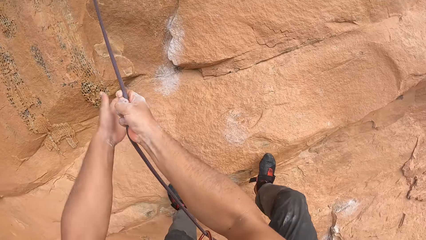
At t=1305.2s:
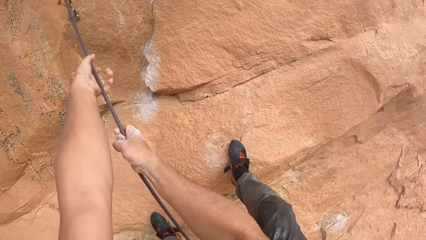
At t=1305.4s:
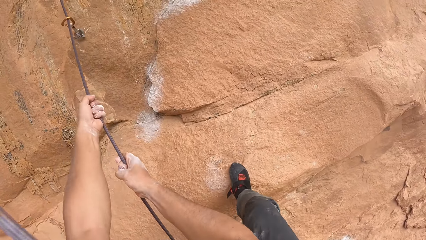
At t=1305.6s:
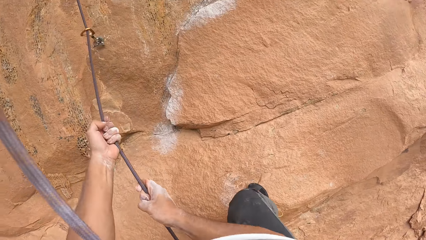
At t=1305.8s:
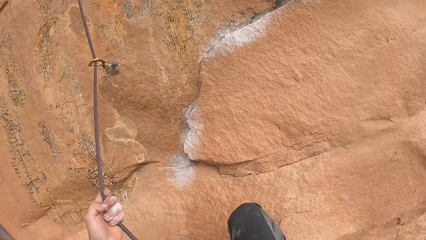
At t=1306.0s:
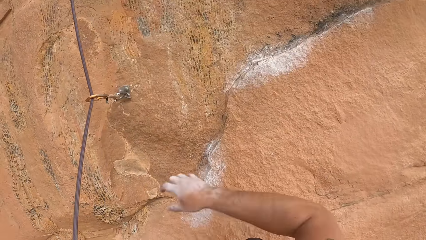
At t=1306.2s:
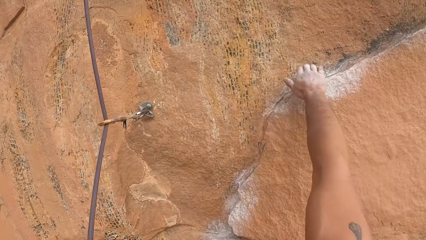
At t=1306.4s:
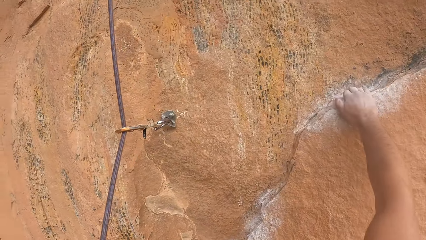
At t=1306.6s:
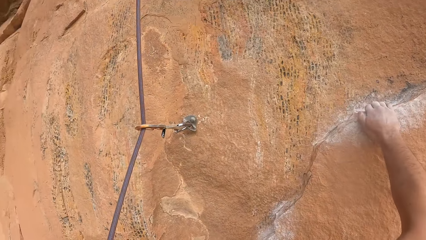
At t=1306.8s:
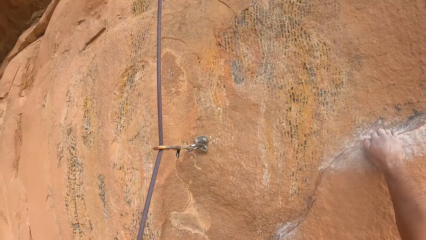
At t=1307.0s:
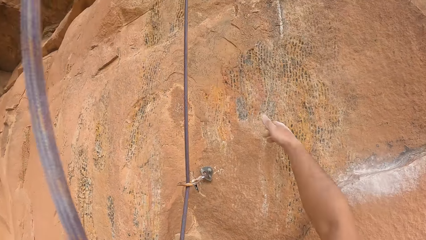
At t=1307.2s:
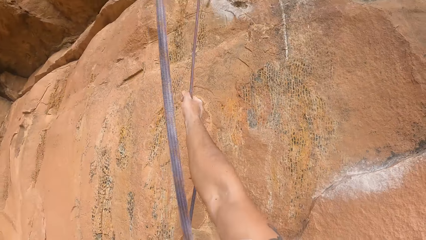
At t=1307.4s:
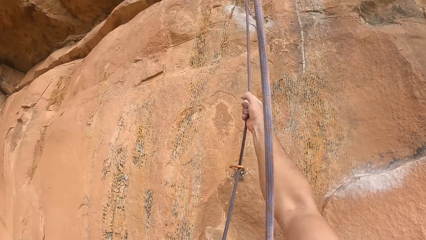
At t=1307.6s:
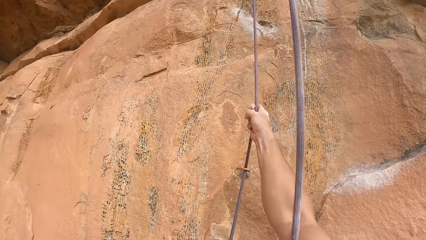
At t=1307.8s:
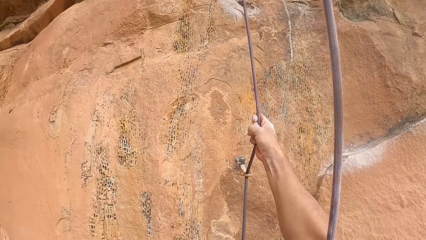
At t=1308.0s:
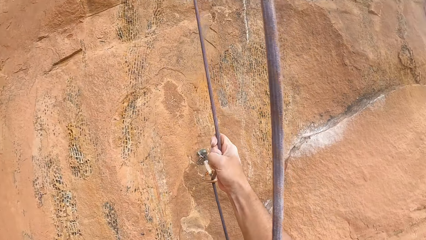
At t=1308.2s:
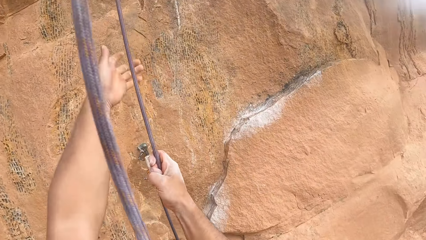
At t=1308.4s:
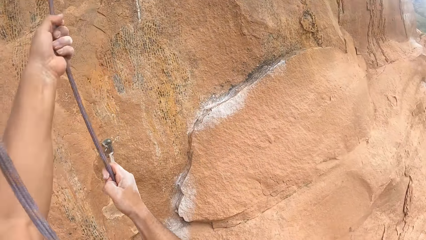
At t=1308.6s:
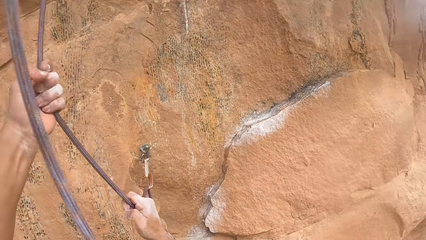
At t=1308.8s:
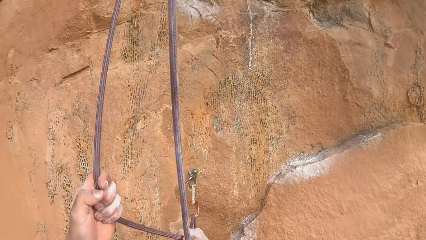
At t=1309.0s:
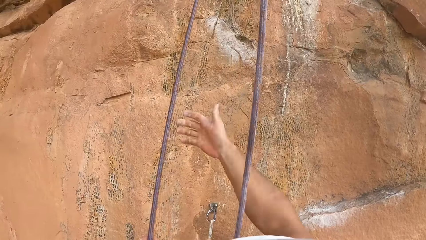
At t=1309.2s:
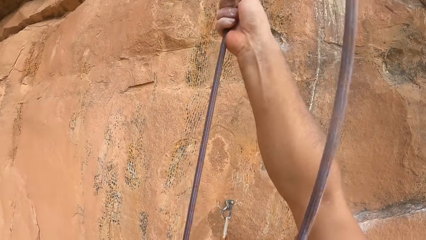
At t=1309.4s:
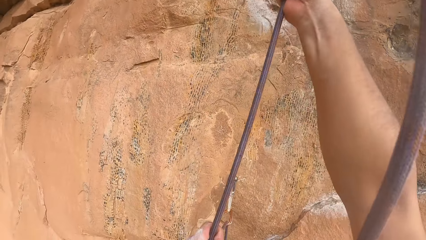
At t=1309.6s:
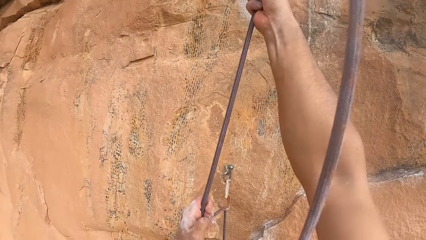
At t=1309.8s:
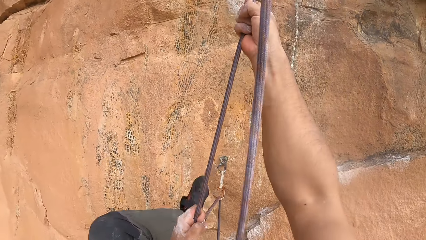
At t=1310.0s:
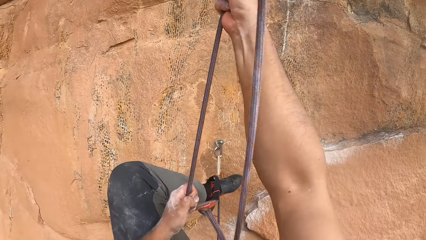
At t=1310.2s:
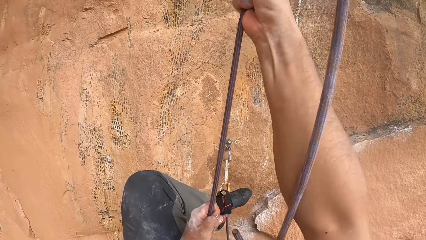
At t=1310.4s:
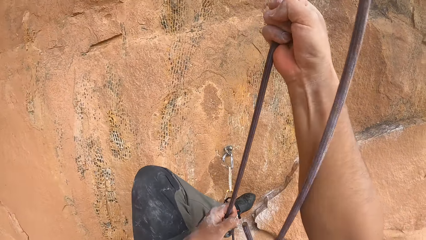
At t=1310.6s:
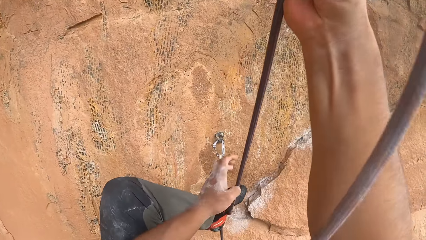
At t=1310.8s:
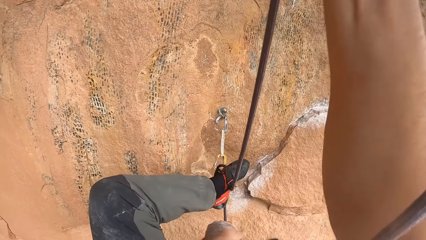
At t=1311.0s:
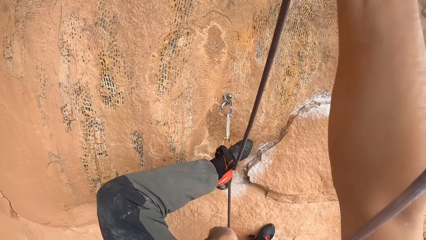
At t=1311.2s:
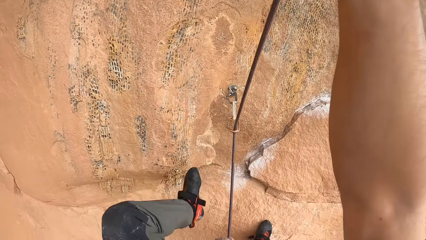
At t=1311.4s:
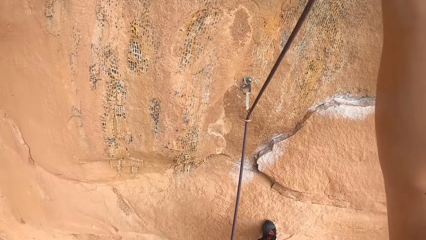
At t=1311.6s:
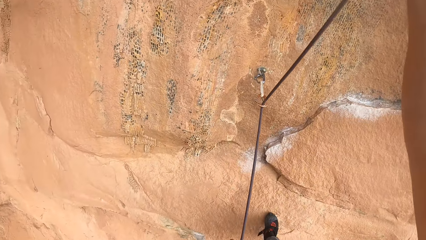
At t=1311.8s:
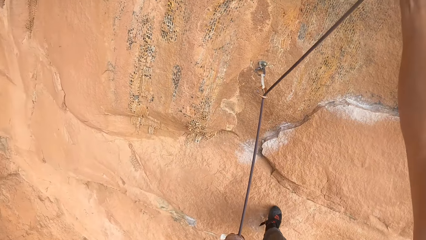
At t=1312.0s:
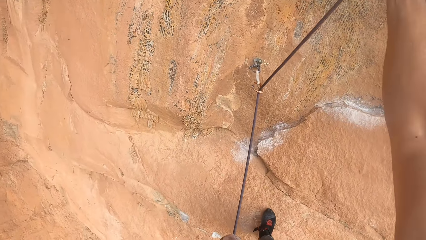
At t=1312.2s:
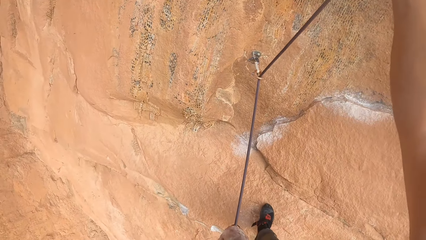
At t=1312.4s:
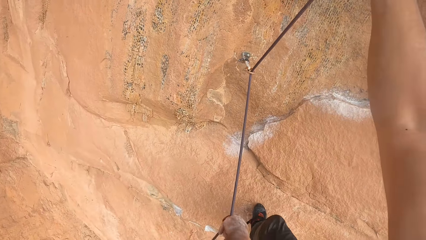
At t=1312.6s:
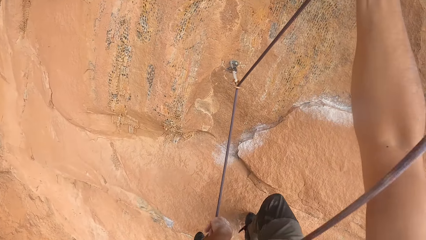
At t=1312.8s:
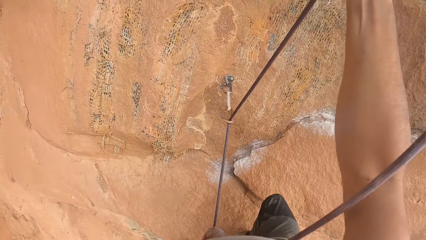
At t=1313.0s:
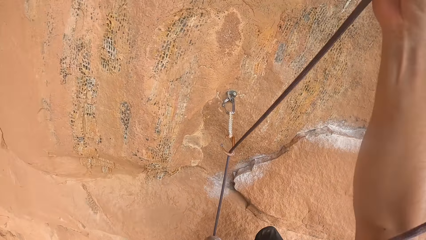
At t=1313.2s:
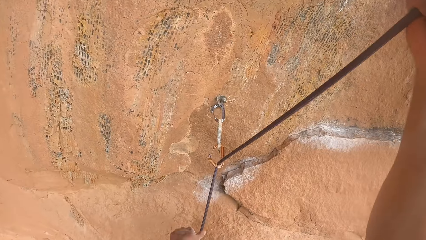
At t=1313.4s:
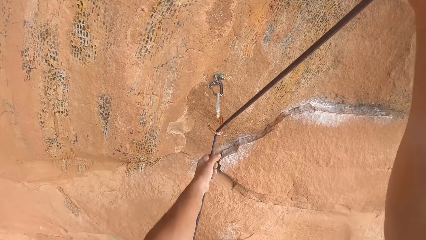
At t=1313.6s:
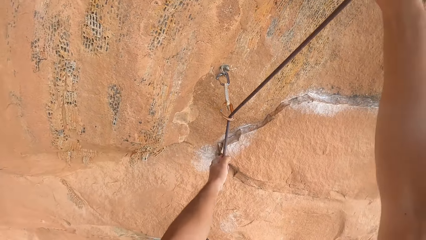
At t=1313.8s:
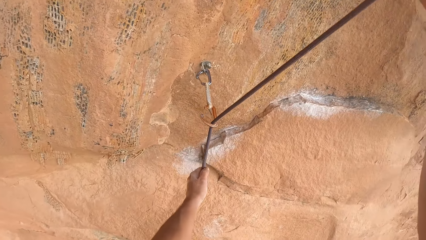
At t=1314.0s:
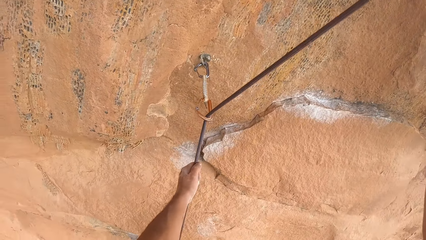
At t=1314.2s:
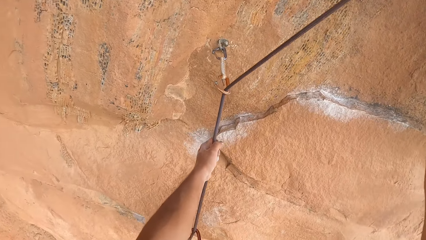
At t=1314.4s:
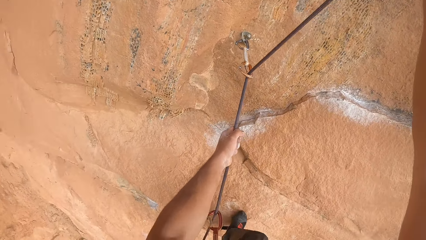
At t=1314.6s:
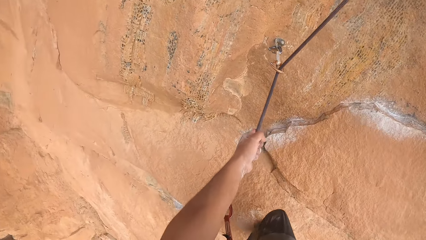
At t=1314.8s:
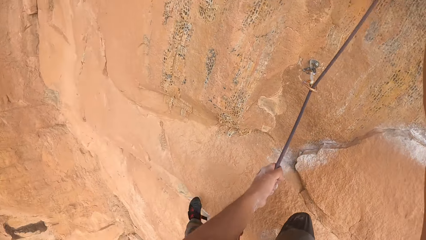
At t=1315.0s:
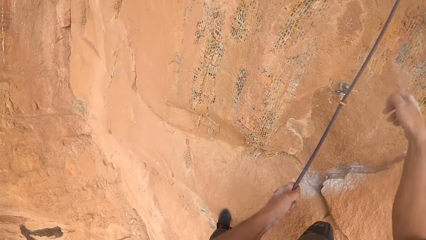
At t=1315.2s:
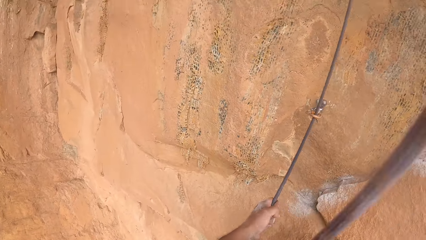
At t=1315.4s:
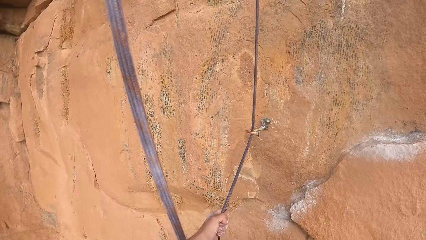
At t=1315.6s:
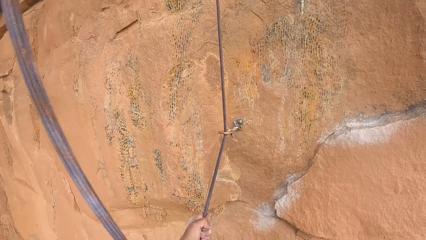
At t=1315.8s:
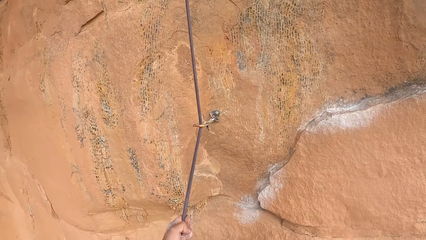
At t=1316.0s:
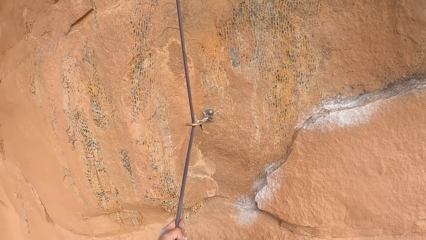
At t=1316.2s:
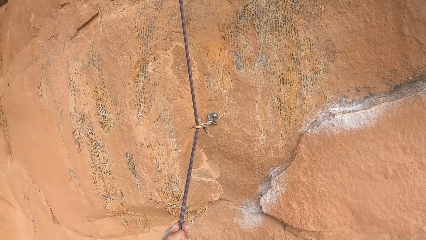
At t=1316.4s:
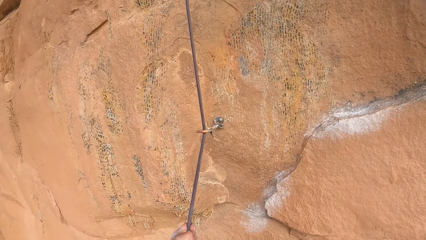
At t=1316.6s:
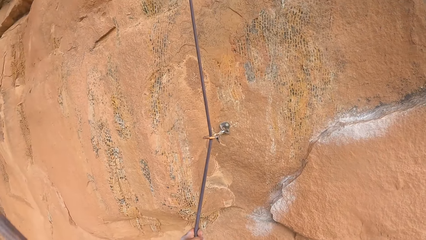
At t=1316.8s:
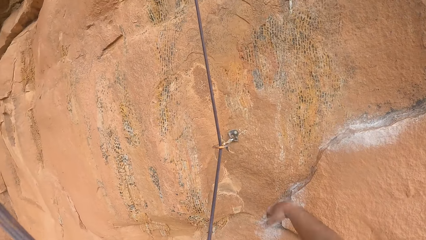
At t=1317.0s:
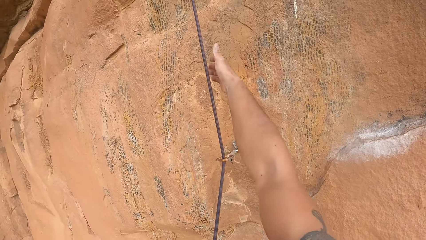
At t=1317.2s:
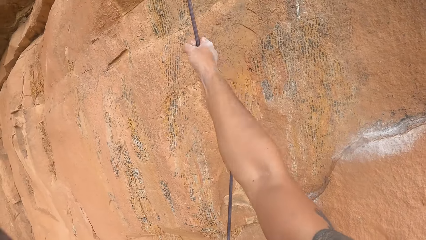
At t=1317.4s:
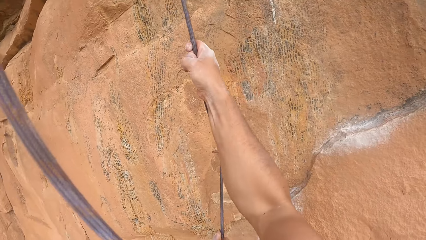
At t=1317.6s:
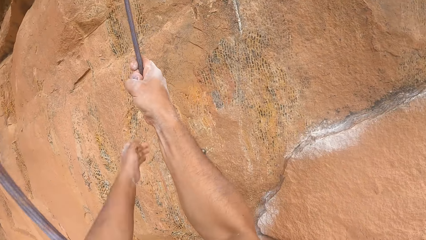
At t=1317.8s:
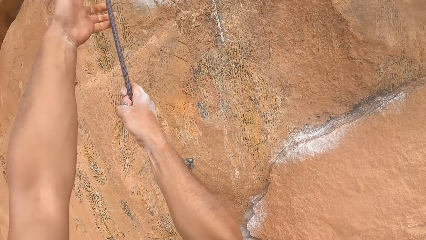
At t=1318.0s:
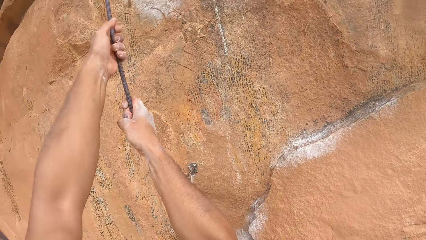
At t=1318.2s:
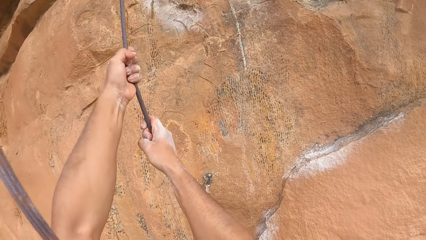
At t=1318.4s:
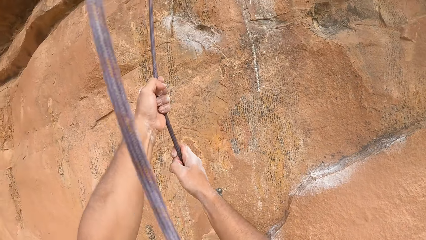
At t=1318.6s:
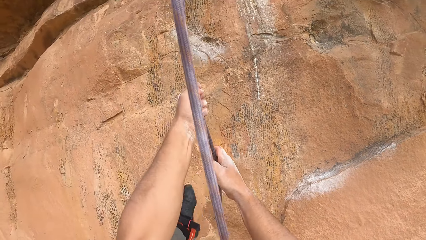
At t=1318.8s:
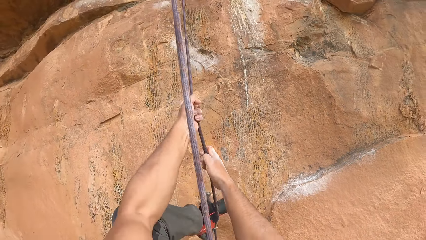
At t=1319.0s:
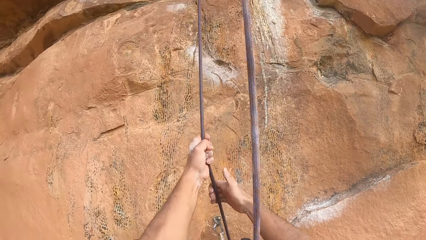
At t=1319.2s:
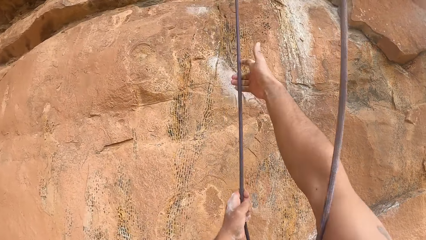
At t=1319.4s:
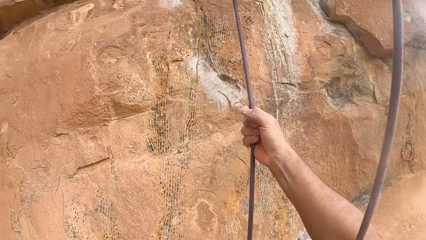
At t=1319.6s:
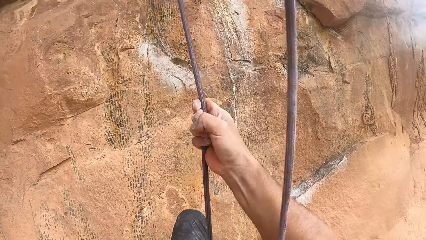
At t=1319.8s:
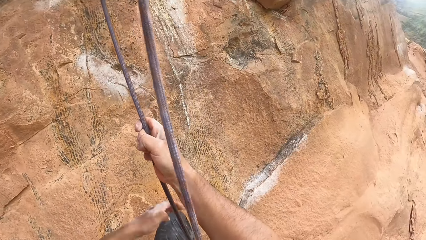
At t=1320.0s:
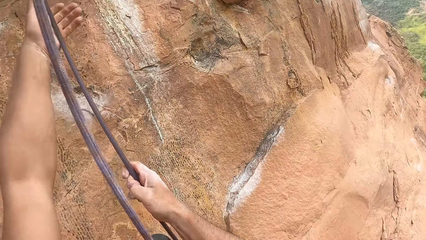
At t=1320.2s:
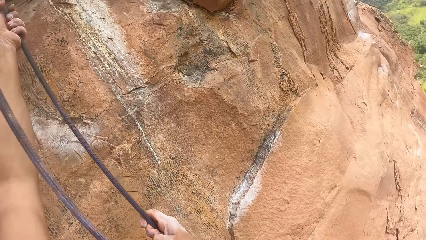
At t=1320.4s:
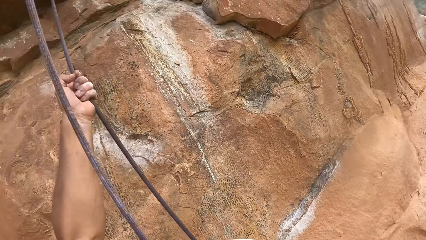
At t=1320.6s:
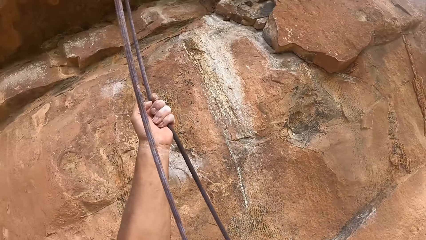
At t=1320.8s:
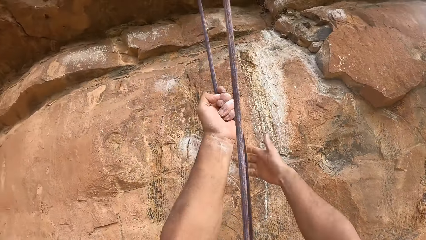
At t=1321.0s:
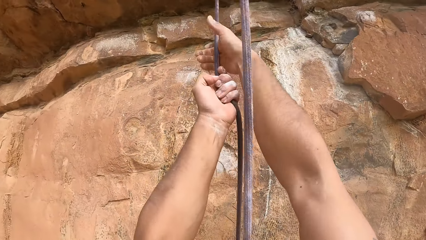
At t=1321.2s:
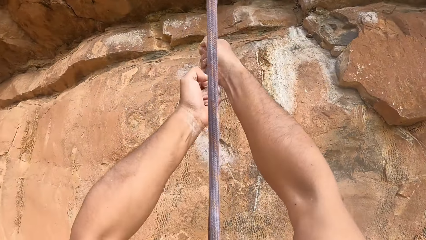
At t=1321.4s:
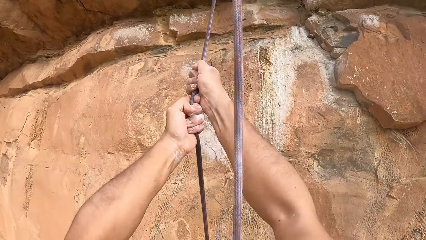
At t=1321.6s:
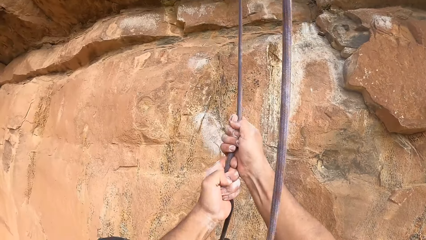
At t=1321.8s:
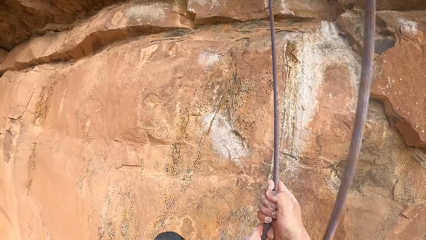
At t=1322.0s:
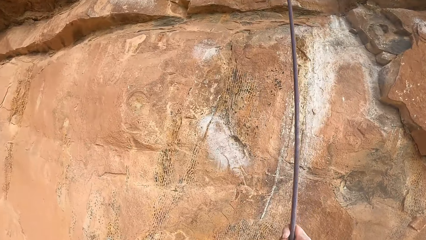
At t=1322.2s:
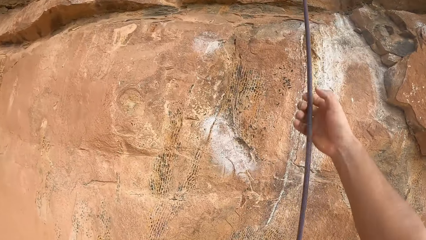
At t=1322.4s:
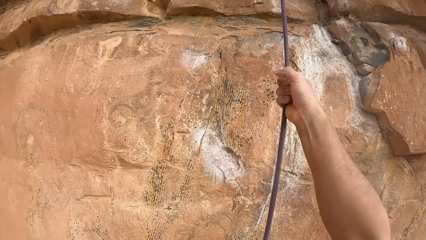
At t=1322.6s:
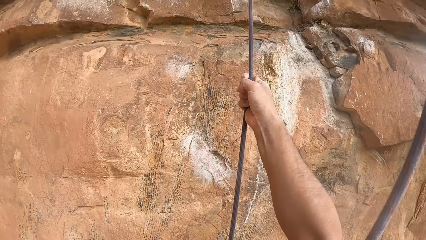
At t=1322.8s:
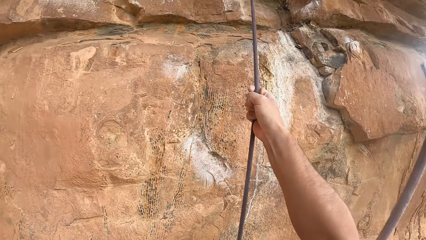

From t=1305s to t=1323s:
The camera wearer touches the stone. They touch the rope. They look around. They touch the rope.
